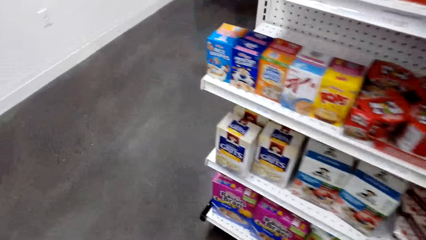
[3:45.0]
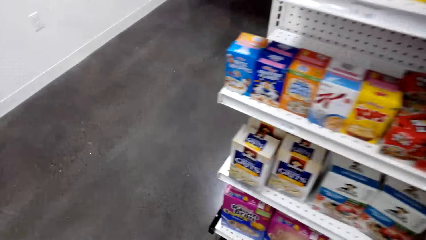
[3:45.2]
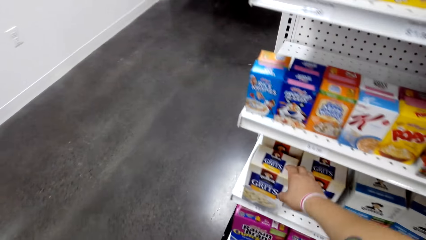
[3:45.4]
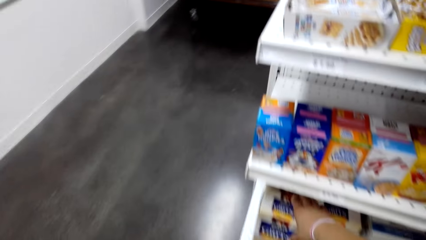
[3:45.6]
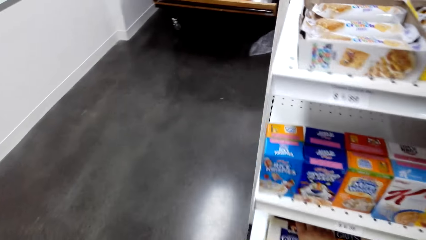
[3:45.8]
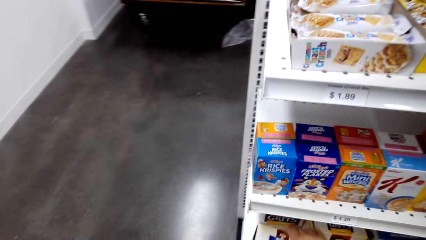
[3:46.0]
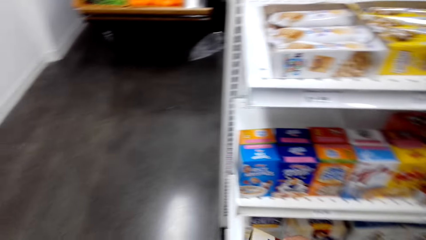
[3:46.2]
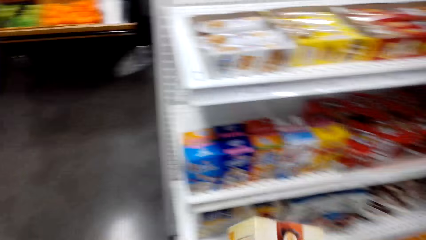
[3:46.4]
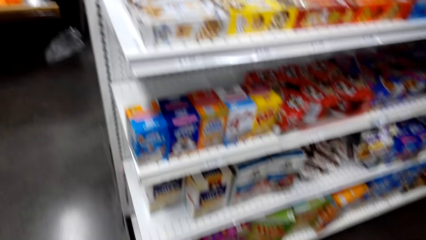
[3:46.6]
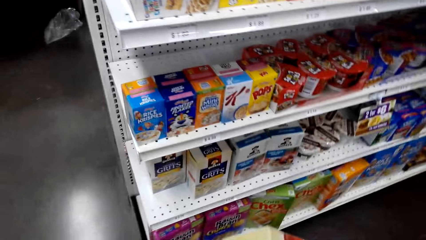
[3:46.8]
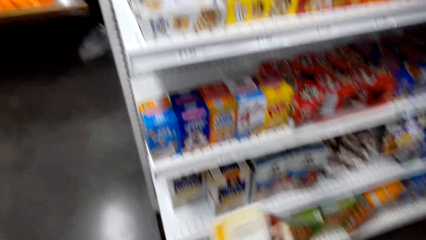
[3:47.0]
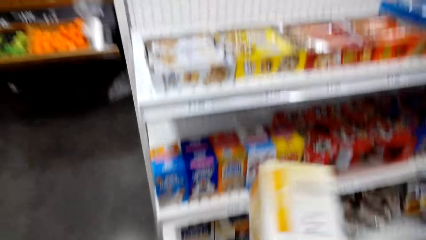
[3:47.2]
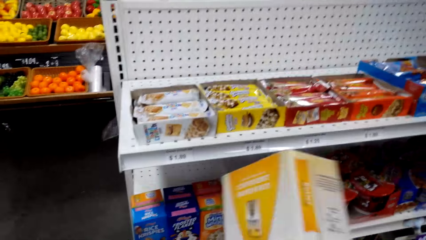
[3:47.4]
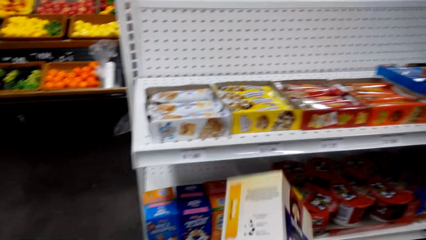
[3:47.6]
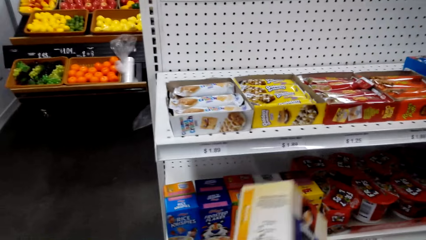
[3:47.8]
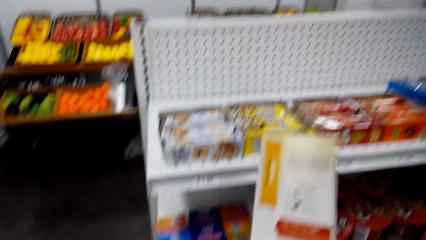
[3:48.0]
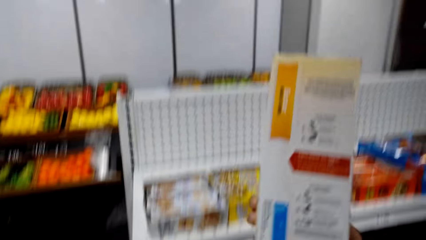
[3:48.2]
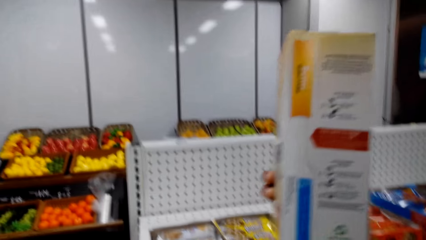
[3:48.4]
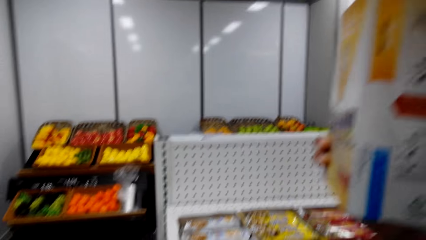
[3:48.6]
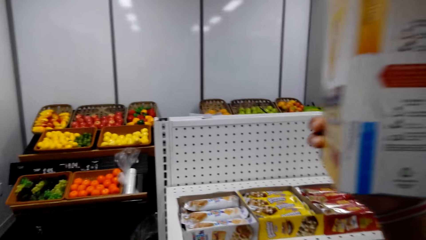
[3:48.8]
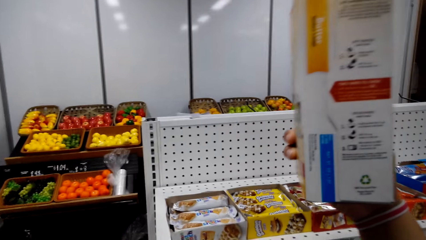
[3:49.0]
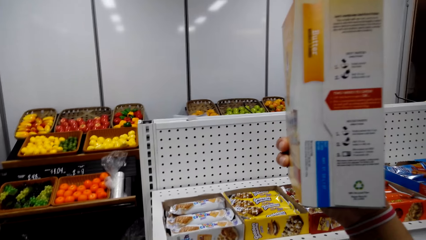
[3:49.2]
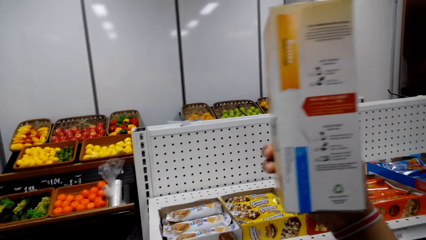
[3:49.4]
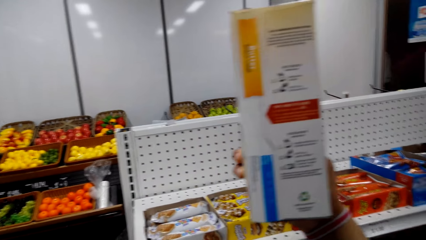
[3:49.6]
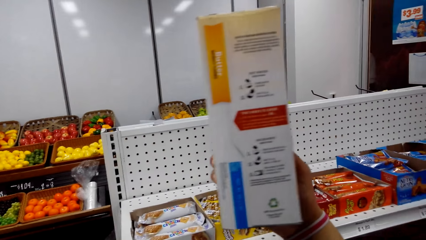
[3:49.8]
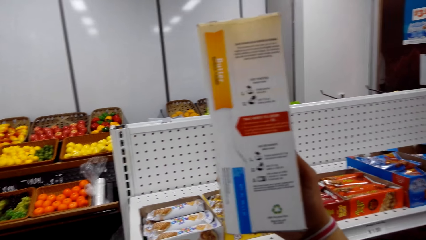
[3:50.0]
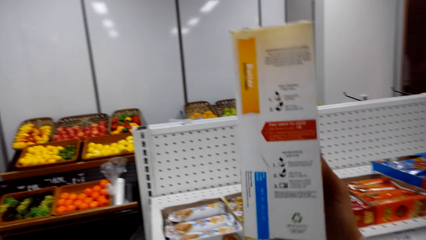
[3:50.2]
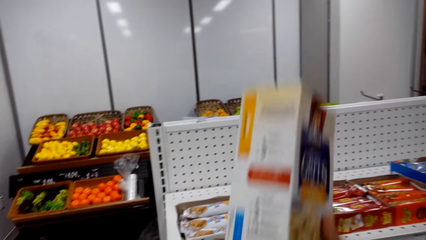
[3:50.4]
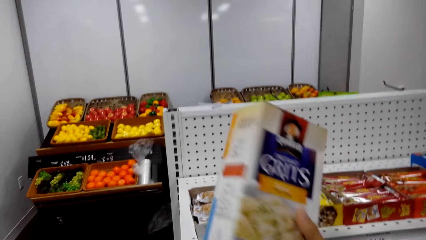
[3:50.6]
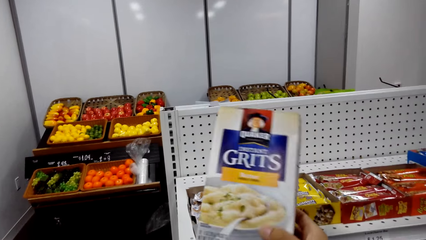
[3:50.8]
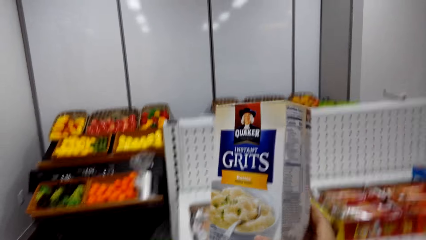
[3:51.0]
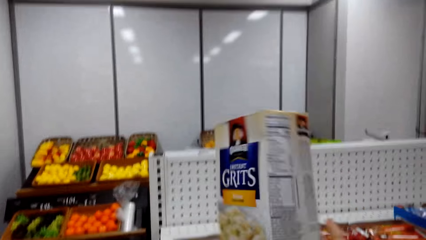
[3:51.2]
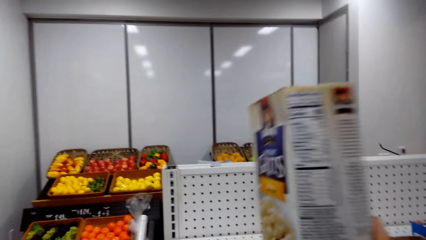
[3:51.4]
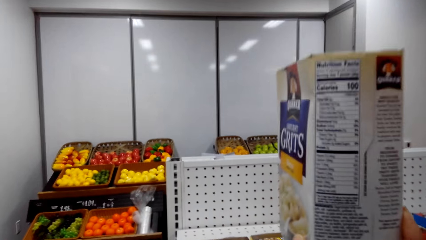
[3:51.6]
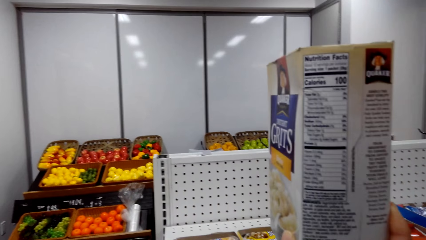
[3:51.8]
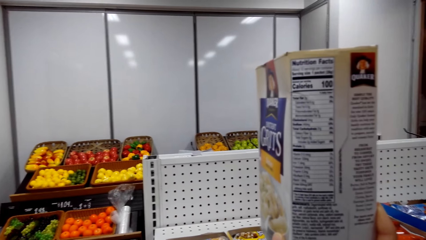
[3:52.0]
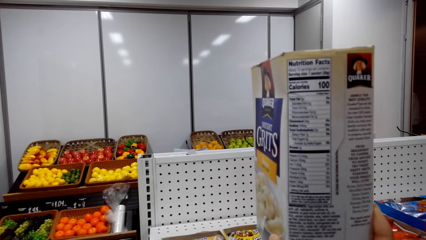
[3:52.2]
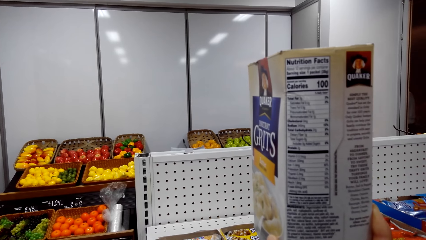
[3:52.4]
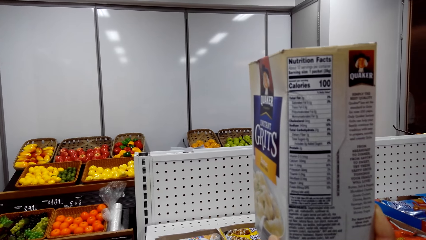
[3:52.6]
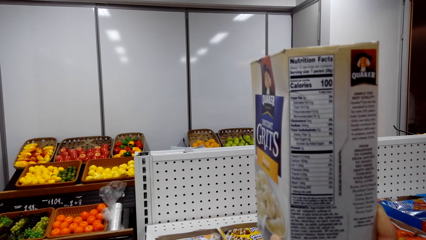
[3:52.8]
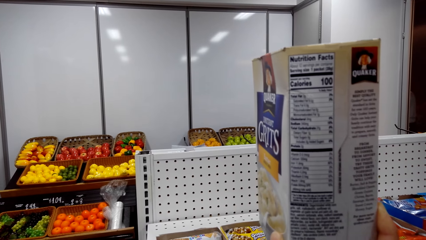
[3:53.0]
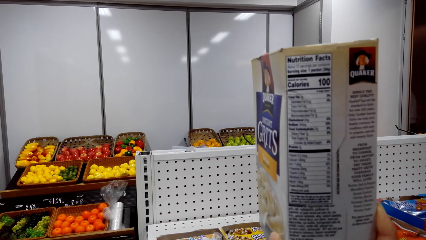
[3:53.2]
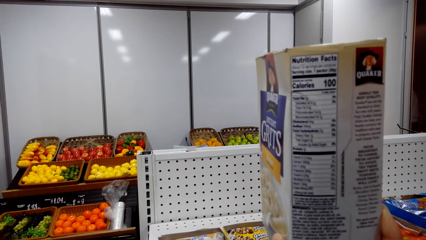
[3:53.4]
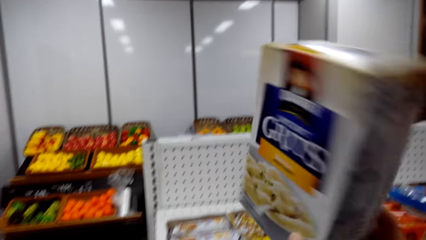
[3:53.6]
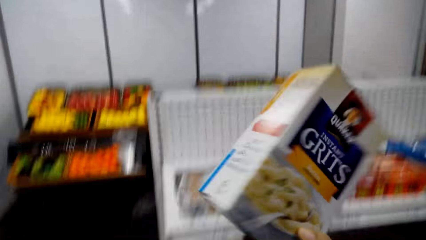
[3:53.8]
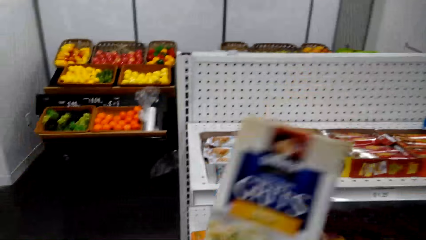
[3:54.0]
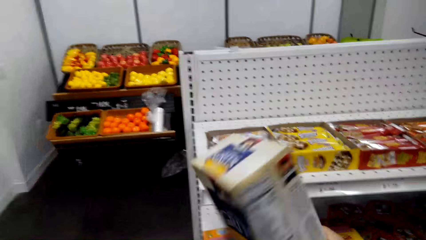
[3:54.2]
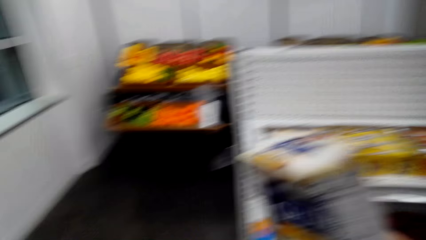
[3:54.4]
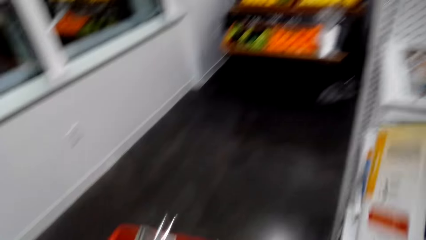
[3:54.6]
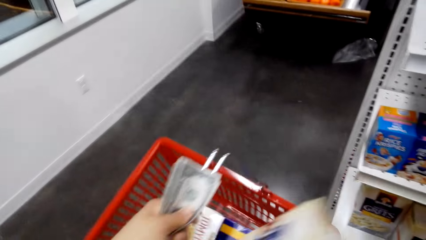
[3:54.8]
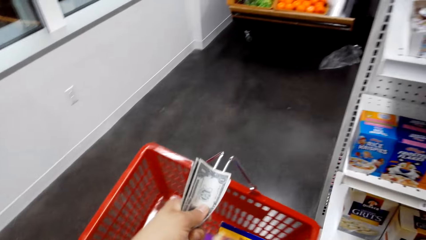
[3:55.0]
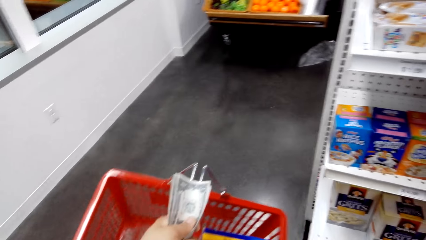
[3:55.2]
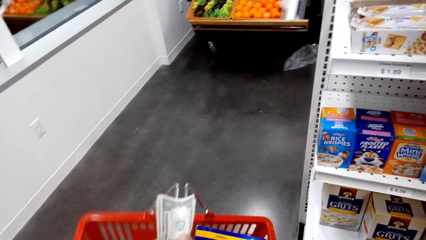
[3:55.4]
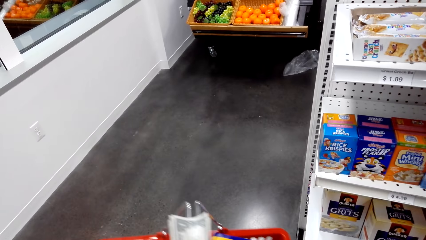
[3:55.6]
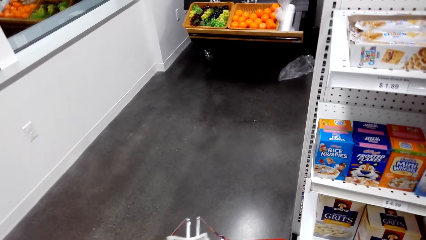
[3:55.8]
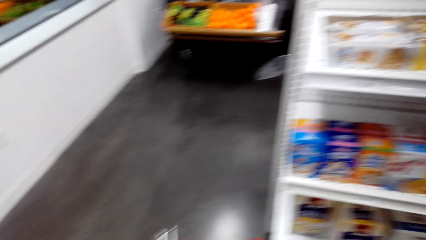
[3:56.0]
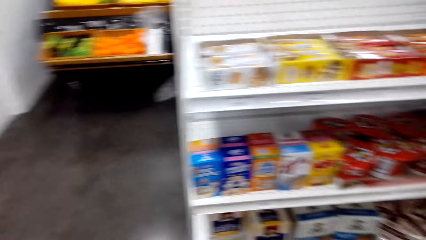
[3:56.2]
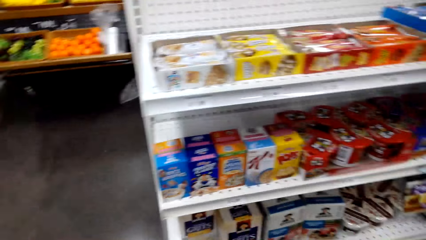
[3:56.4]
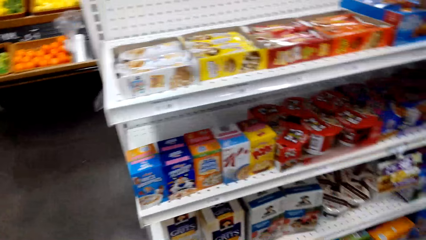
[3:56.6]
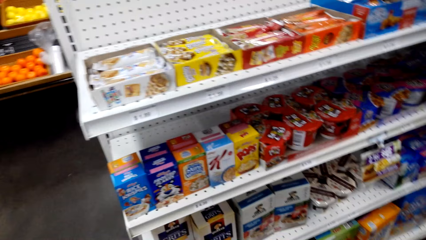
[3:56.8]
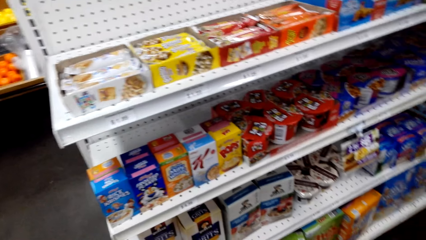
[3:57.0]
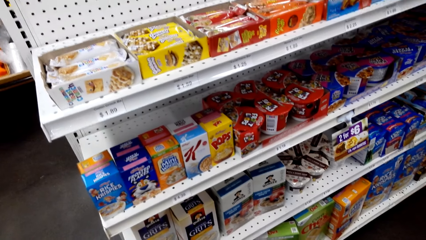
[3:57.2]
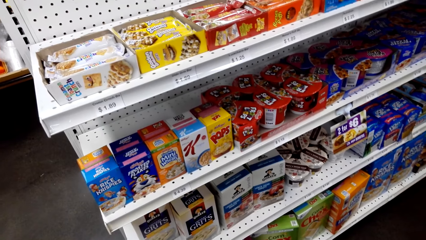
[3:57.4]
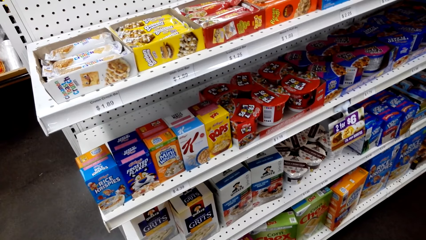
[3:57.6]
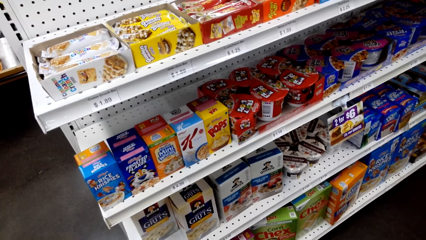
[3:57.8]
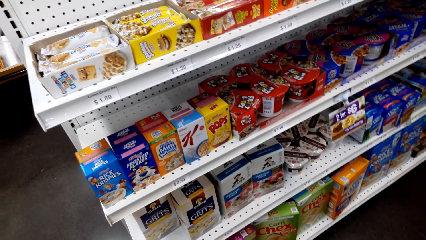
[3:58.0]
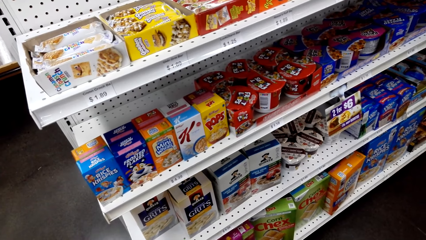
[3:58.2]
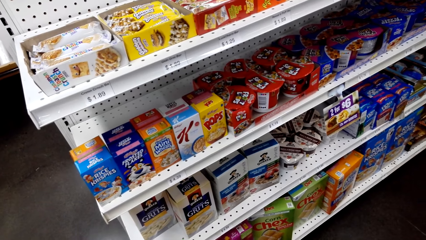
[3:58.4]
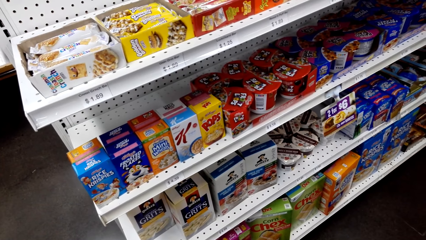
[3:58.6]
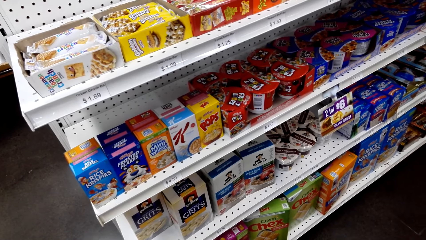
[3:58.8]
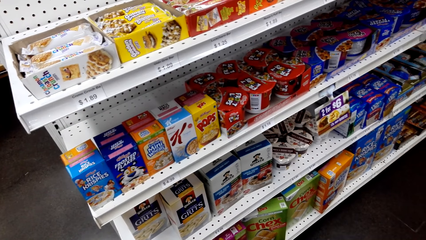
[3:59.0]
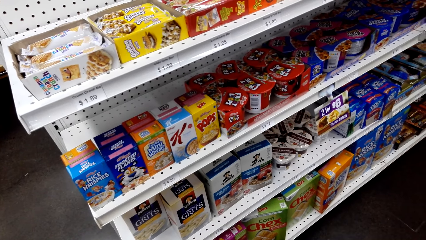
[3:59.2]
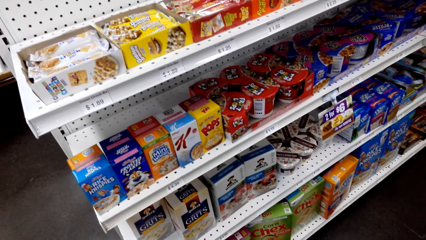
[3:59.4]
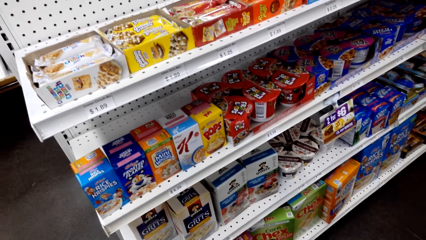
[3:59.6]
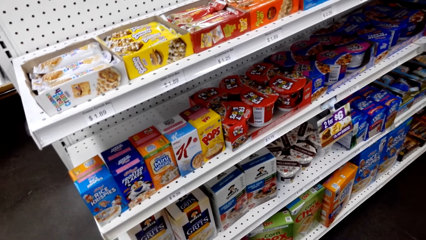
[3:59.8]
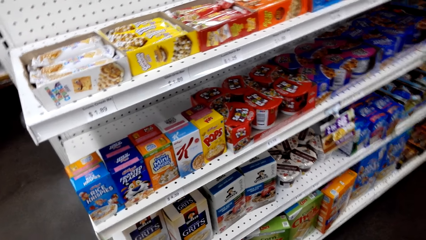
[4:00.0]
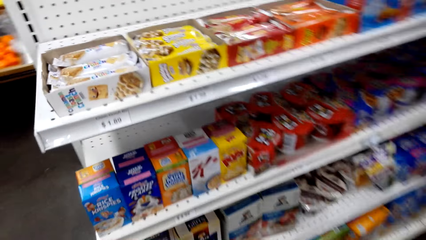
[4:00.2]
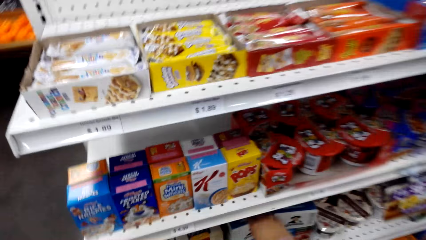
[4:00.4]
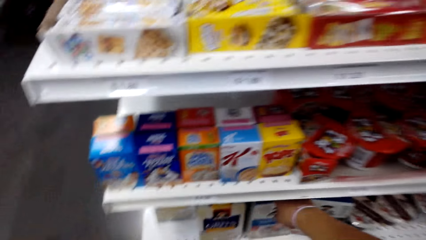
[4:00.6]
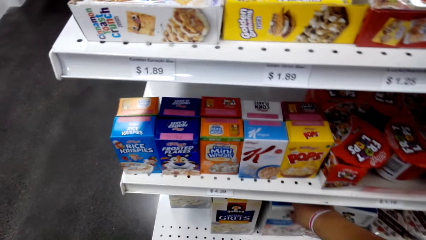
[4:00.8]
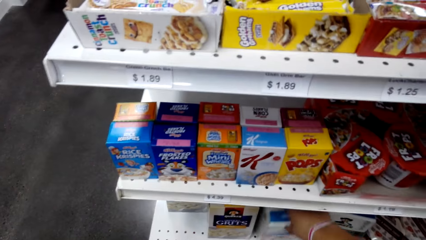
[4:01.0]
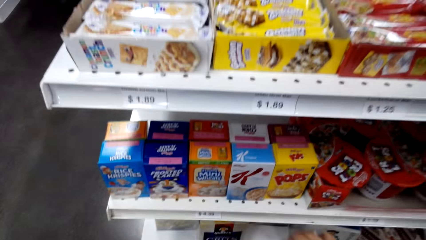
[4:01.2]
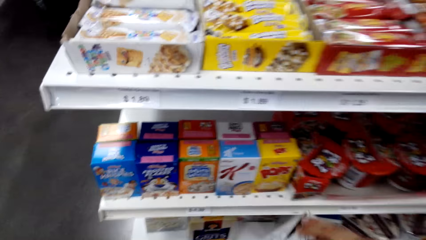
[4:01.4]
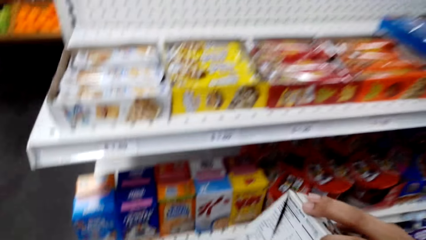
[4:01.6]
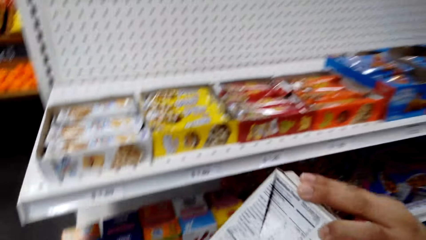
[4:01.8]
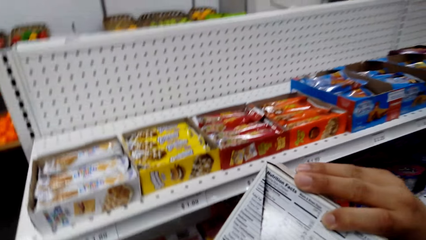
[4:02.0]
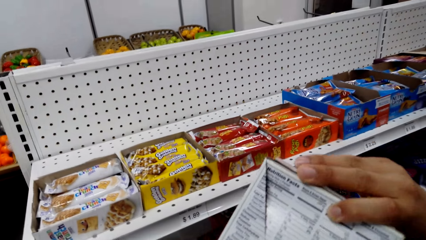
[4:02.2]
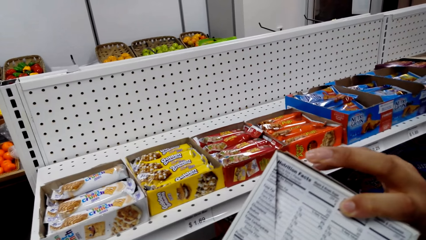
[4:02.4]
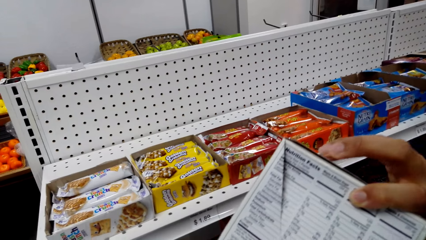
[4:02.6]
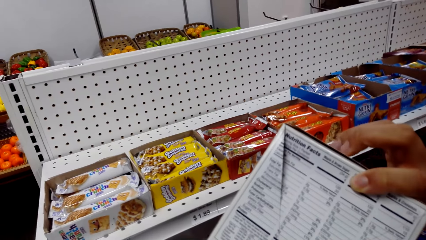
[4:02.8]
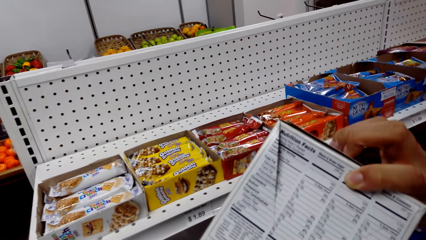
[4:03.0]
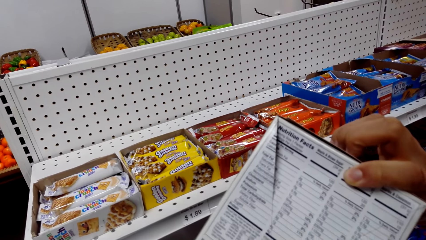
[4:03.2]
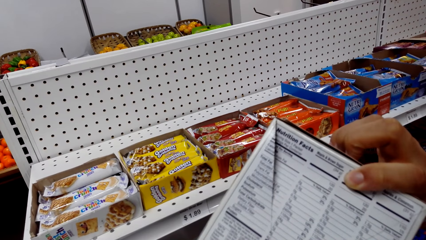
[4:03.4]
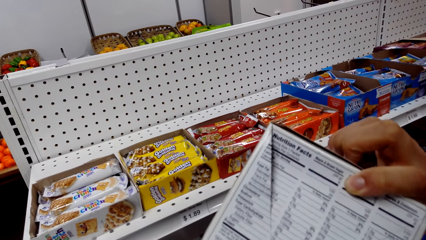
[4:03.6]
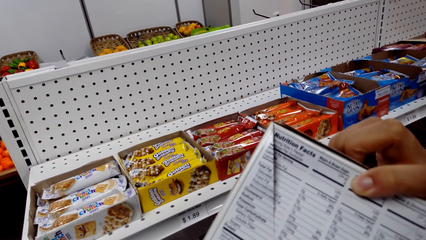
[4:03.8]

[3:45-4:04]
The camera wearer walks around. They pick up a box of grits on the shelf. They look at the box of grits. They lift the box. They look at the box. They put the box of grits in a shopping basket. They look around. They pick up a box of something on the shelf. They look at the box of something.
